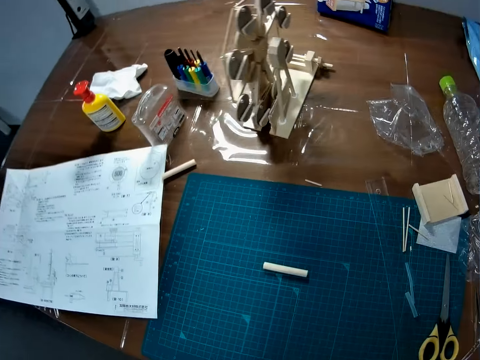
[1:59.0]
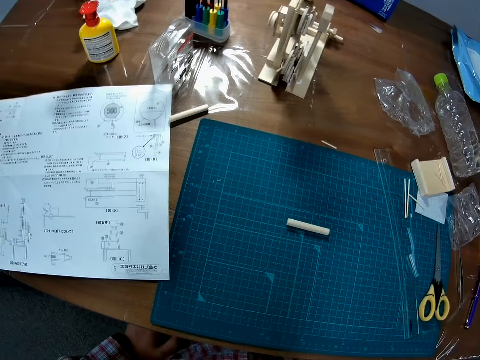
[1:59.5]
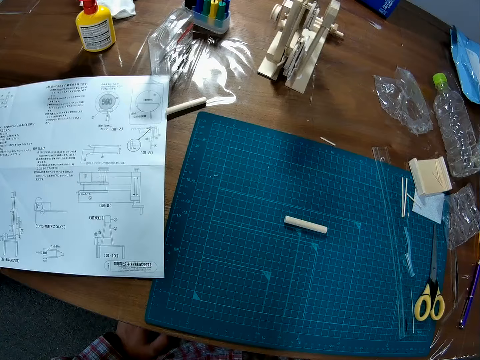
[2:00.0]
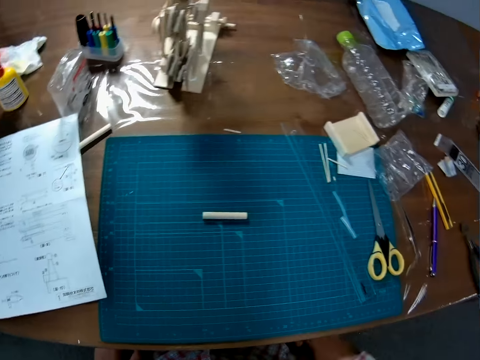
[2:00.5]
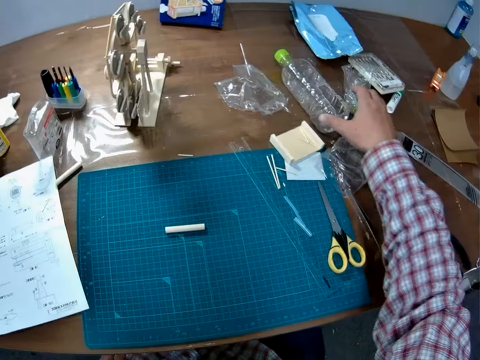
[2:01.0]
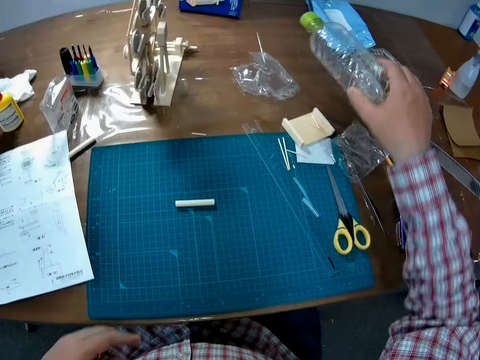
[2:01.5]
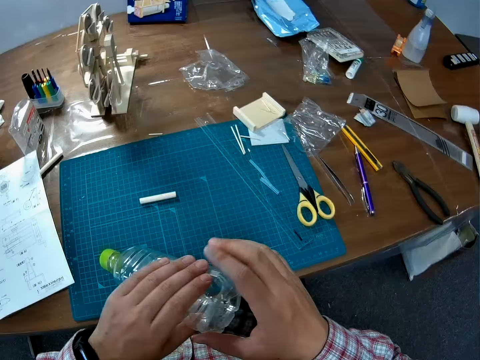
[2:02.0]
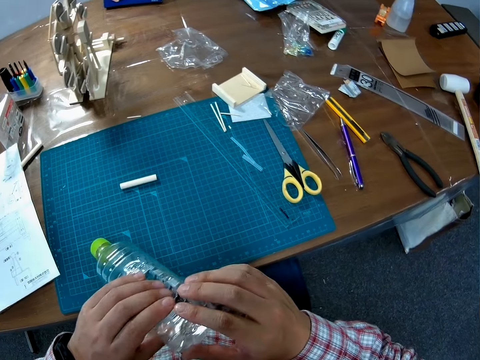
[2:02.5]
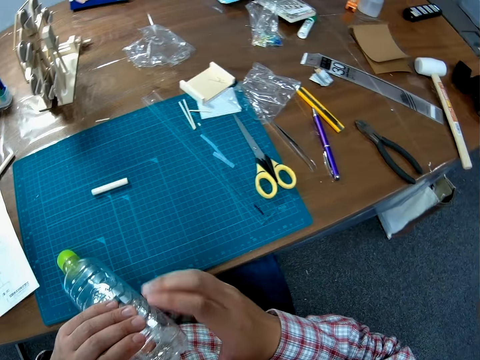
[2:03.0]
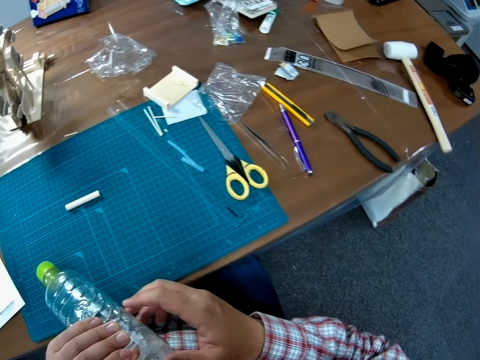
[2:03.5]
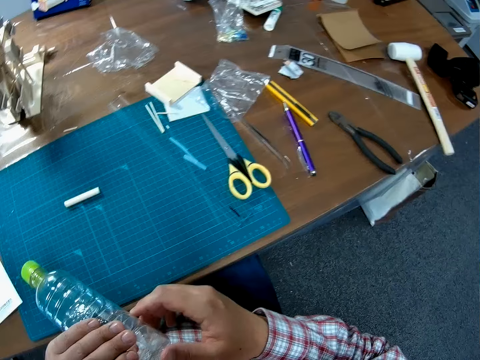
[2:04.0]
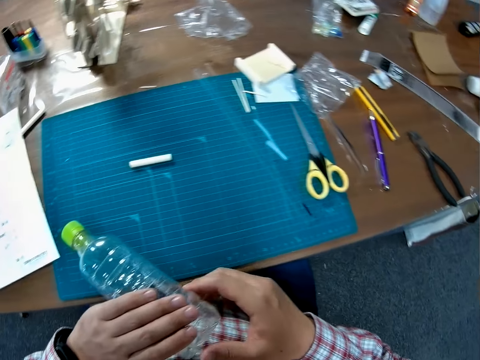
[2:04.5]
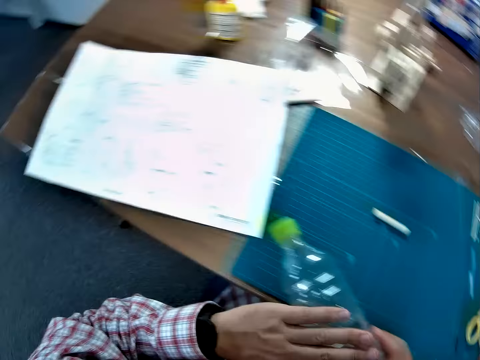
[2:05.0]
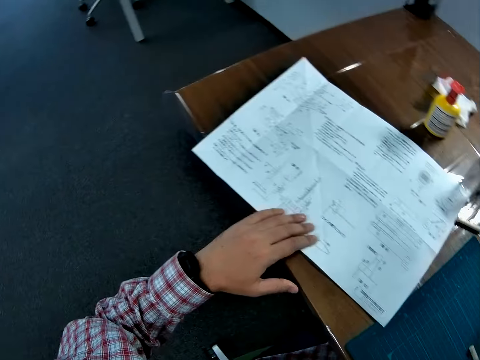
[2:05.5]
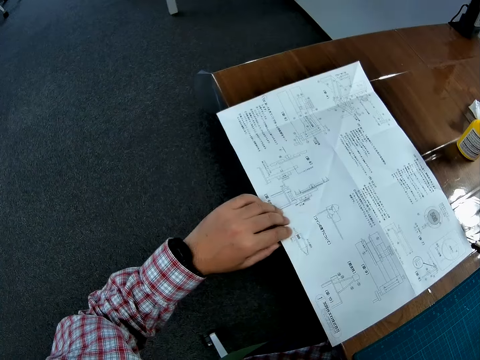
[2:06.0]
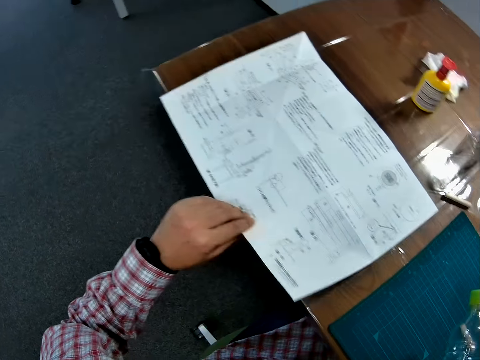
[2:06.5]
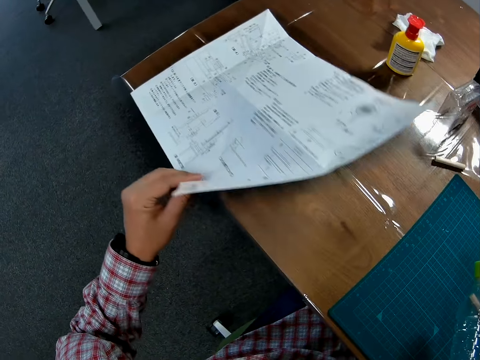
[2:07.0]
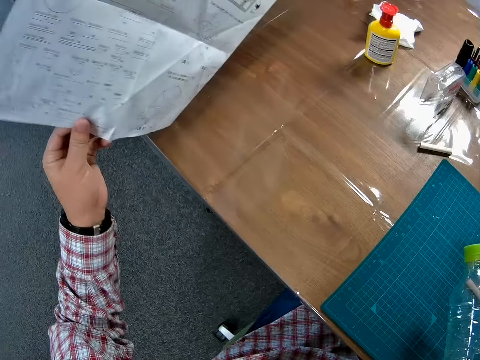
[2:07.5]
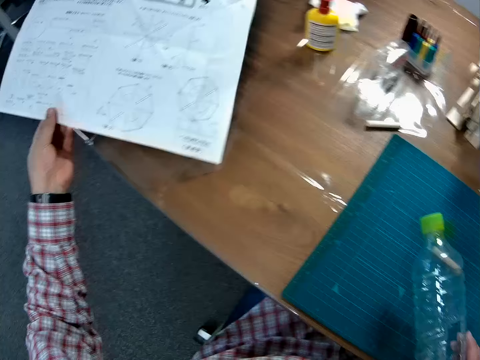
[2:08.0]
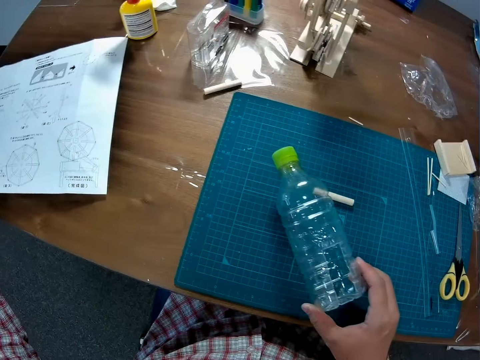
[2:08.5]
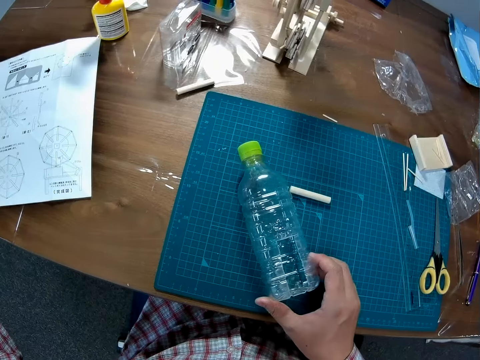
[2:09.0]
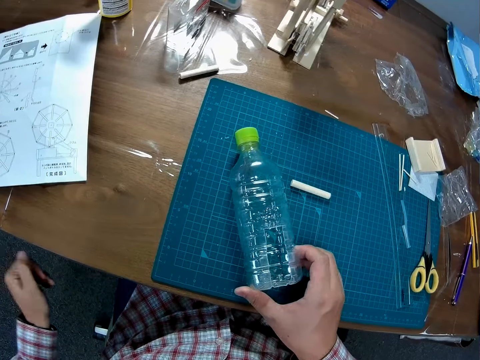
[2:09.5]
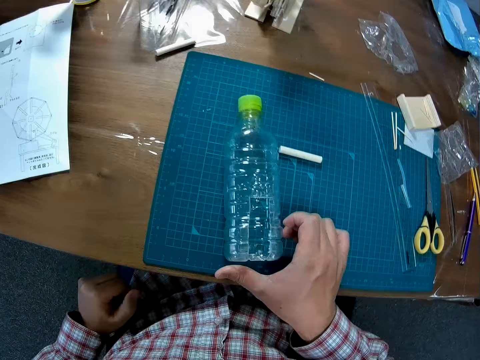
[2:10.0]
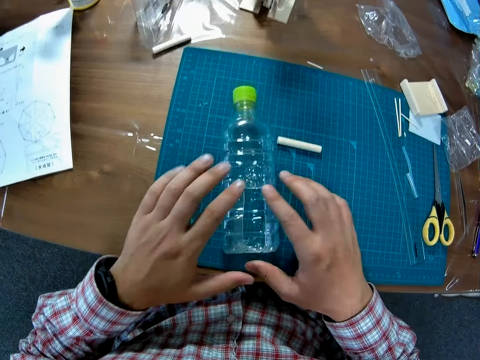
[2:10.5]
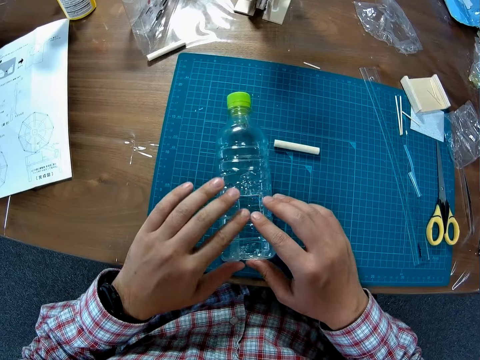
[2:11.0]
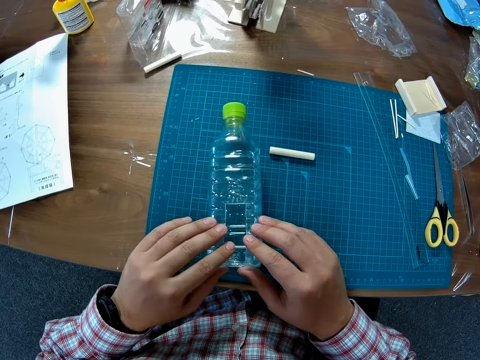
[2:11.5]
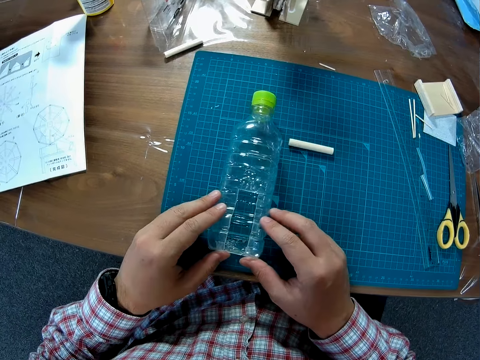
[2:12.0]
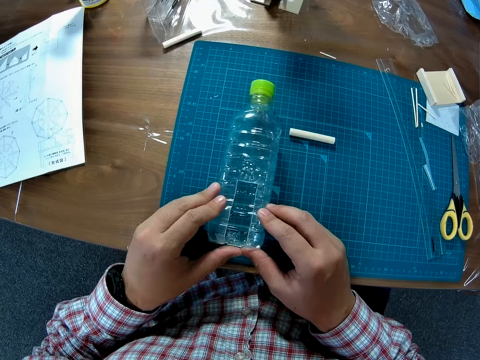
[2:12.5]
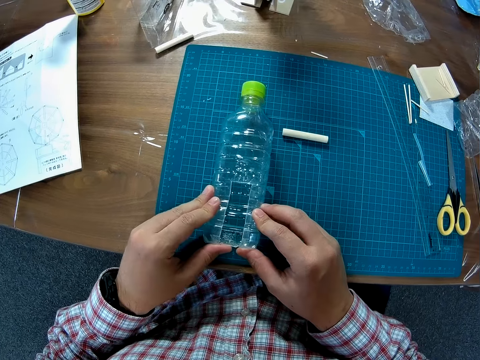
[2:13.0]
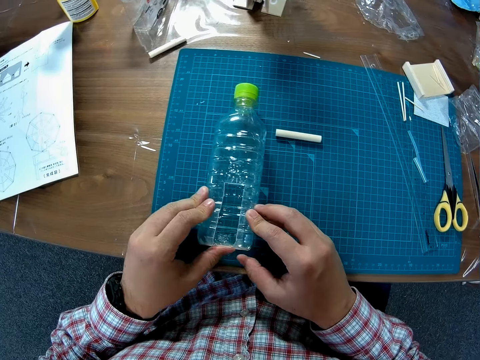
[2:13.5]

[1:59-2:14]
The camera wearer picks up an empty bottle on the table. He adjusts the bottle with his hands. He turns the instruction manual on the table to its opposite side. He reads from the manual. He places the bottle on a cutting mat or sheet. He adjusts the bottle with his hands.

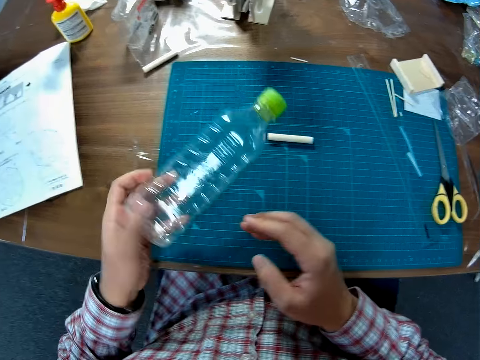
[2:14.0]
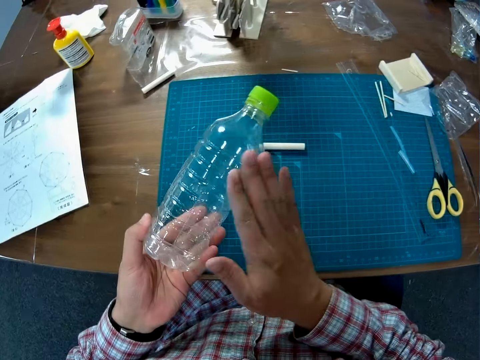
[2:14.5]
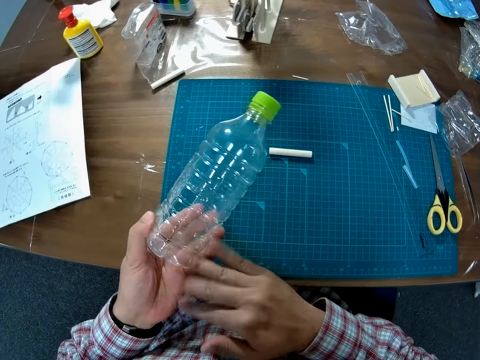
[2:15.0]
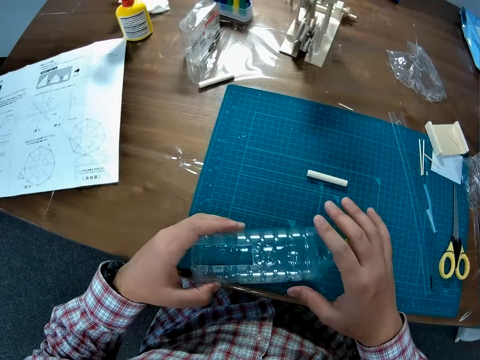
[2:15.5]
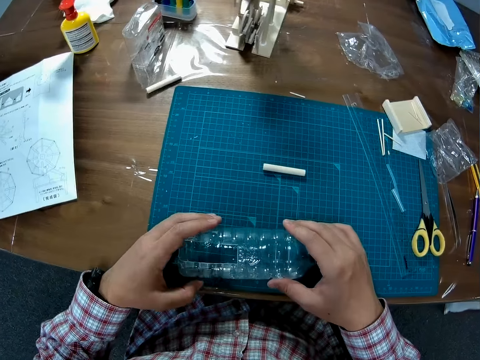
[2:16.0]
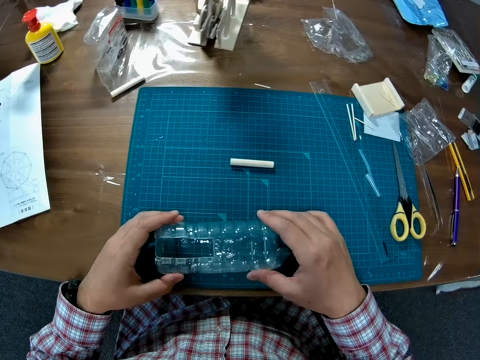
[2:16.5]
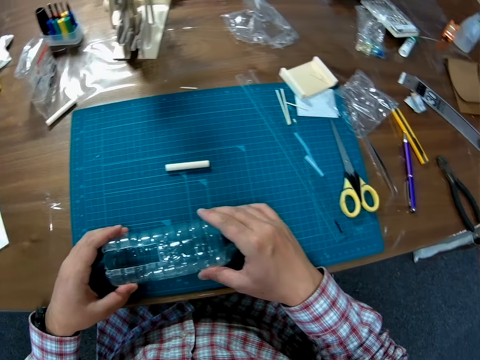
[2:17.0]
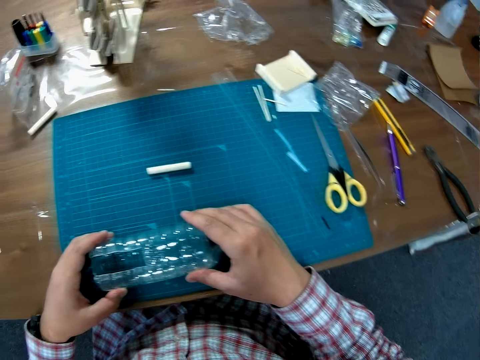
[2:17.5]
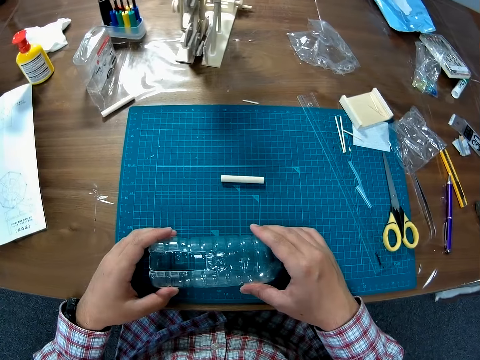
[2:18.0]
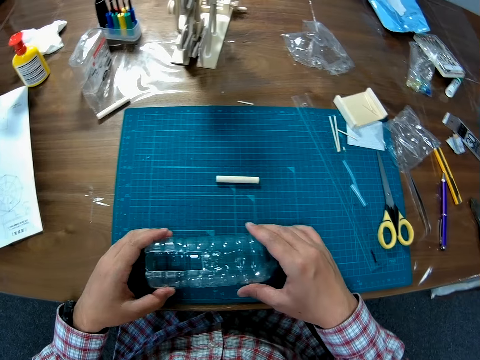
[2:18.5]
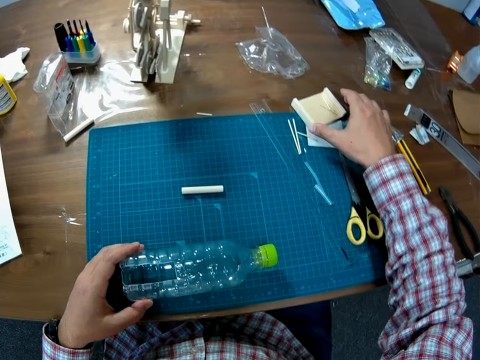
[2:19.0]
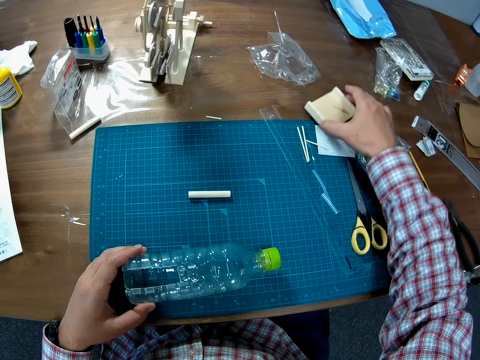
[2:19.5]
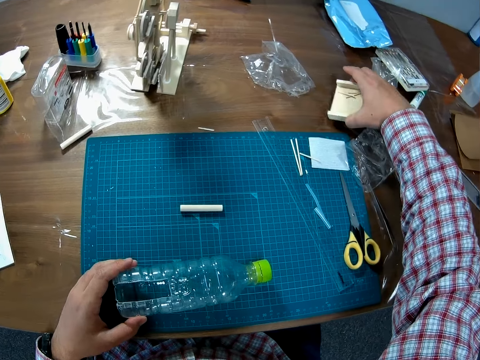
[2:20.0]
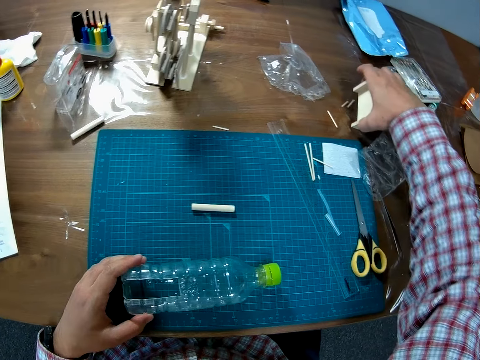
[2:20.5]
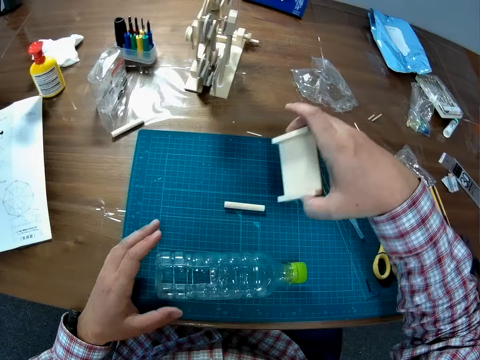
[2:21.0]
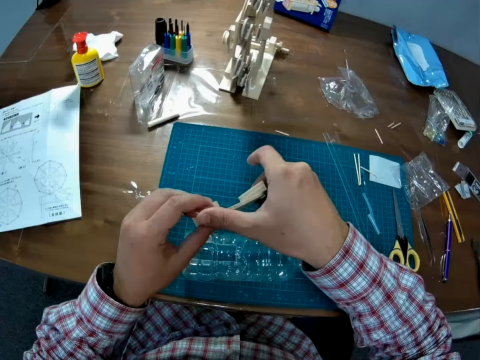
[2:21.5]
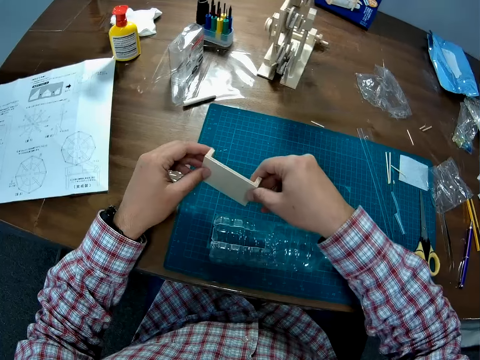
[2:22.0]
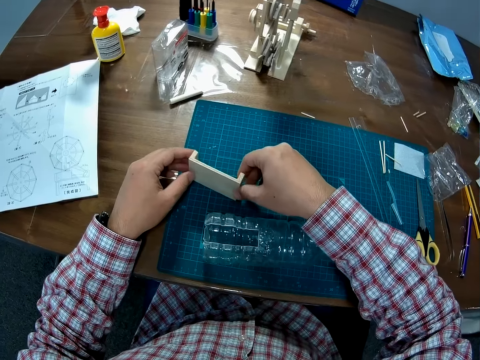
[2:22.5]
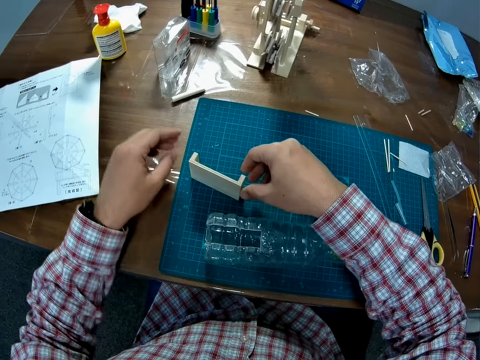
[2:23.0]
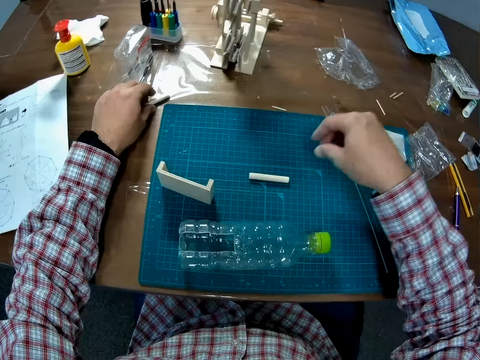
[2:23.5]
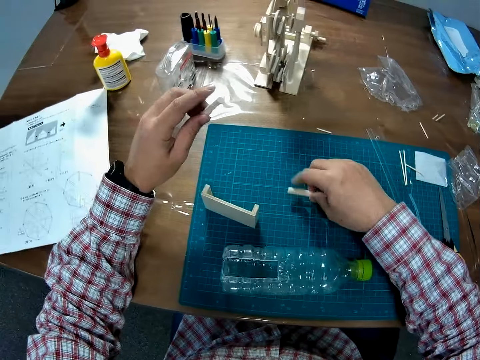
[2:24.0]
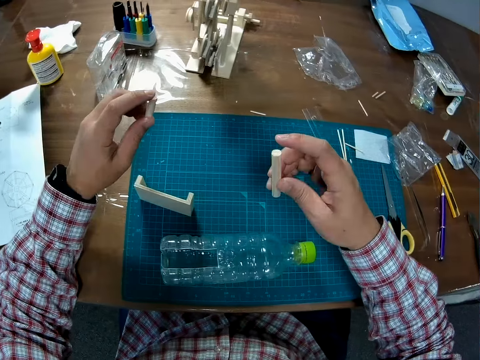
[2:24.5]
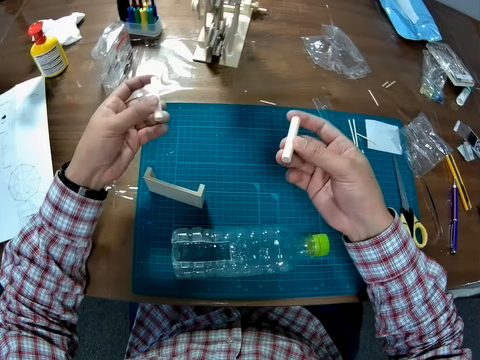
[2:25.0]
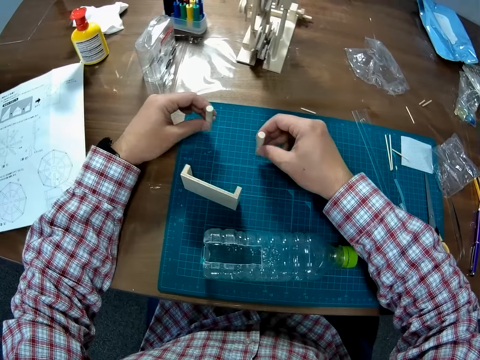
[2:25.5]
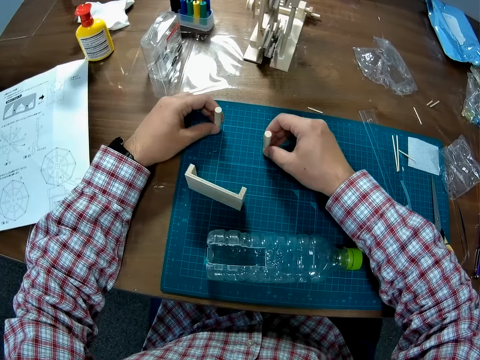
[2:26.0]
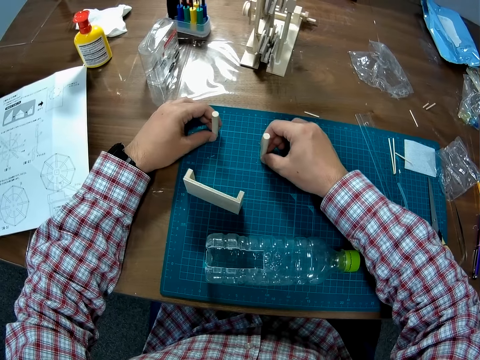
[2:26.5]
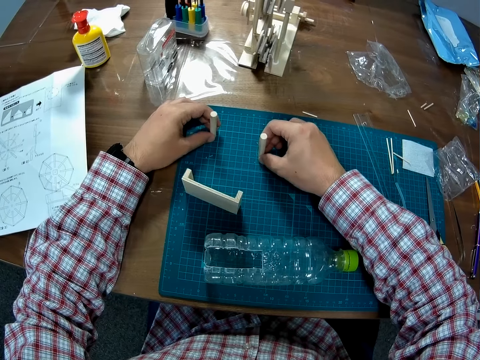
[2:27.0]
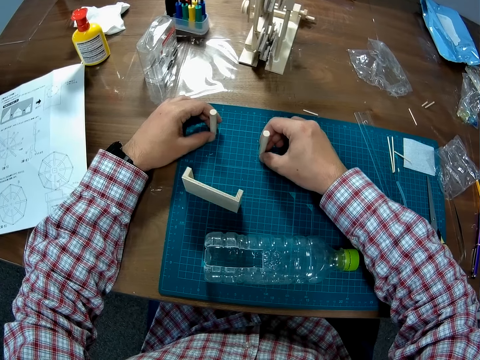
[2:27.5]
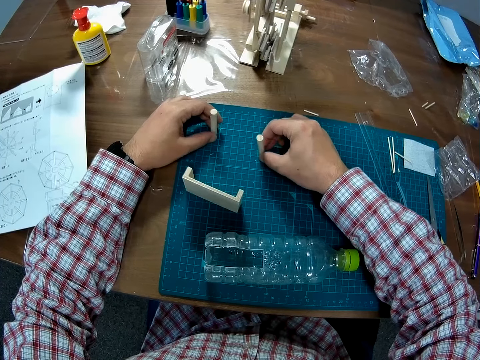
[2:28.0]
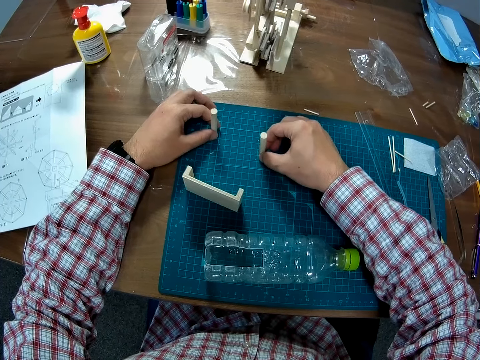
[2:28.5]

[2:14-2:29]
The camera wearer picks up the empty bottle, touches the bottle, and places the bottle on the cutting mat. They pick up a piece of wood. They grab a matches box. They pour the matches inside the box. They drop small pieces of wood on a table. They place the piece of wood on the cutting mat. They drop the box on the sheet. They pick up a piece of the wooden craft. They pick up another piece of the wooden craft. They stand the pieces of wood on the cutting mat.
